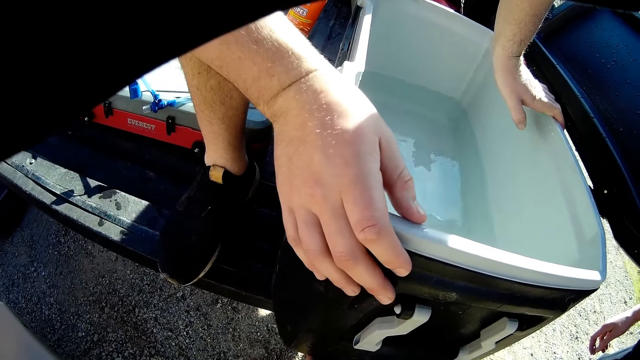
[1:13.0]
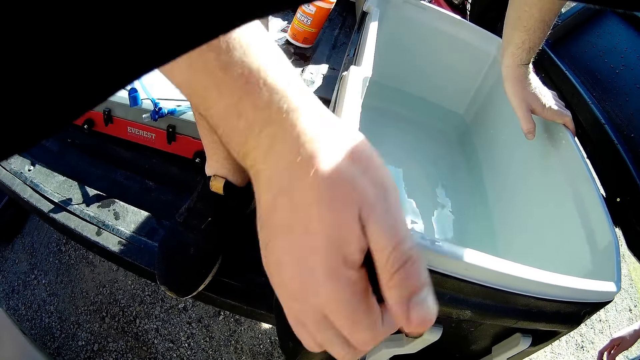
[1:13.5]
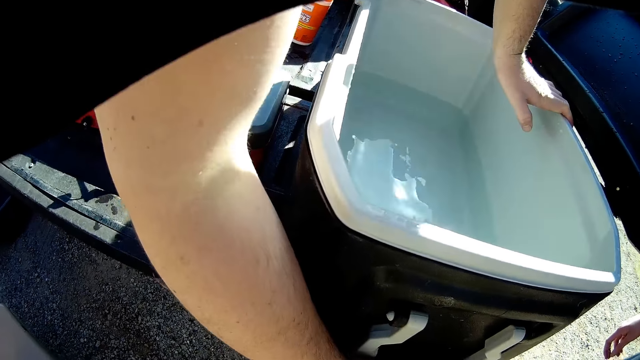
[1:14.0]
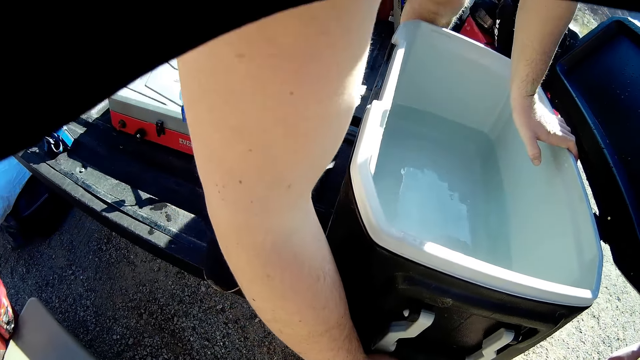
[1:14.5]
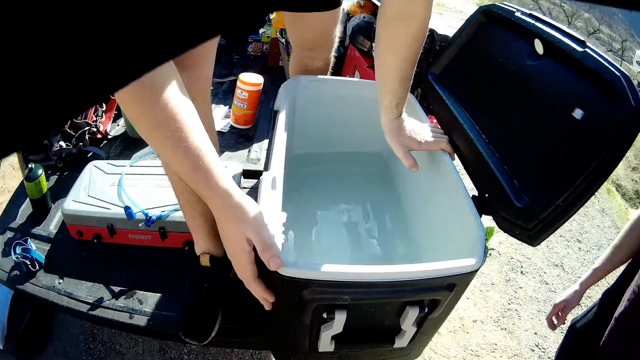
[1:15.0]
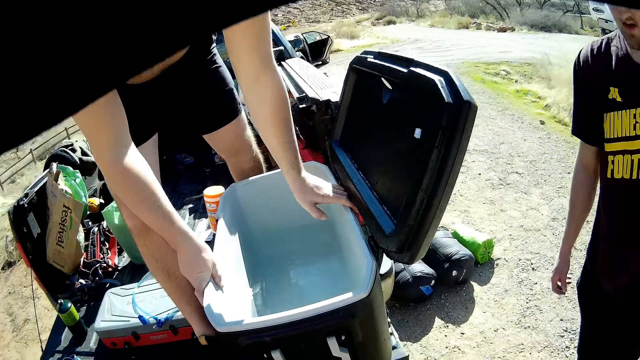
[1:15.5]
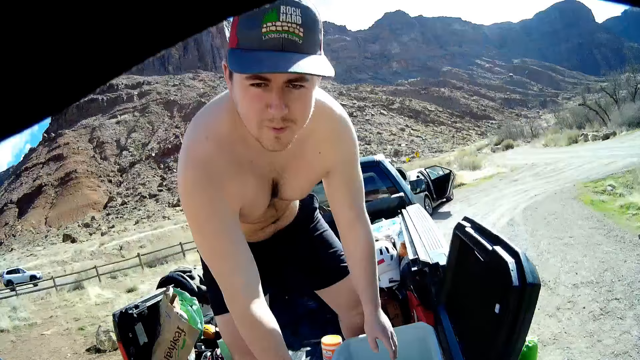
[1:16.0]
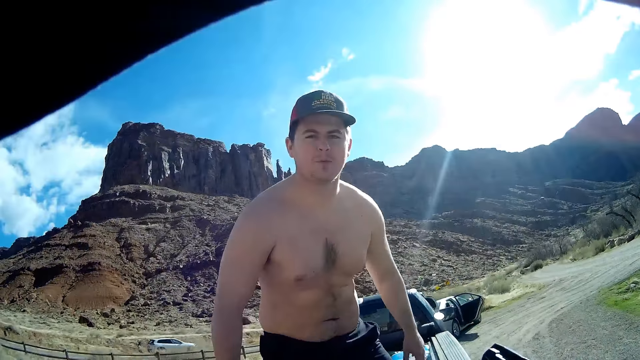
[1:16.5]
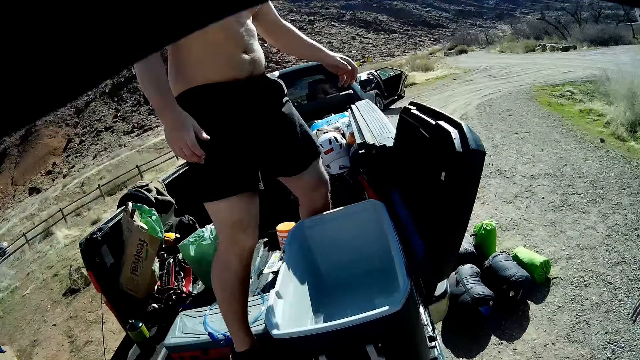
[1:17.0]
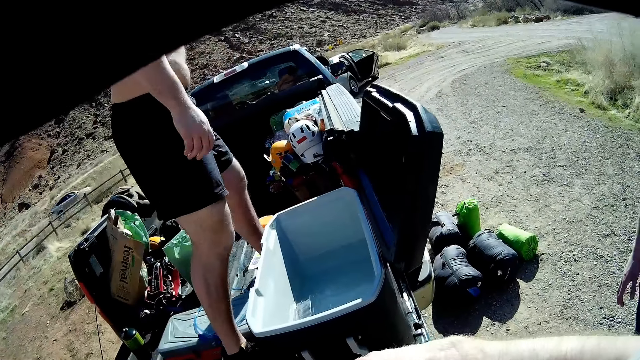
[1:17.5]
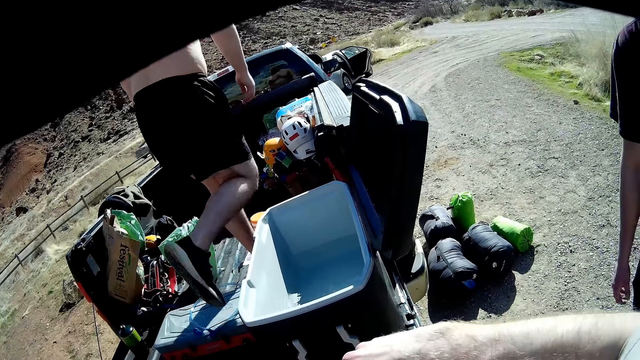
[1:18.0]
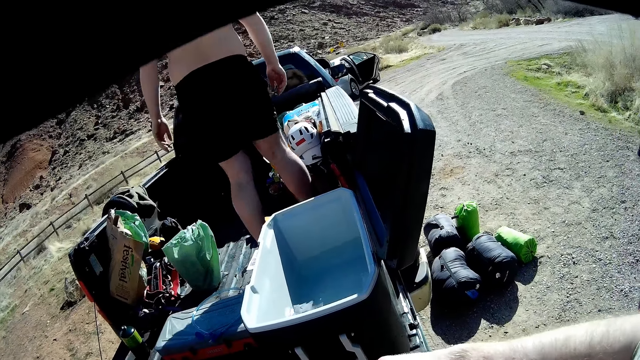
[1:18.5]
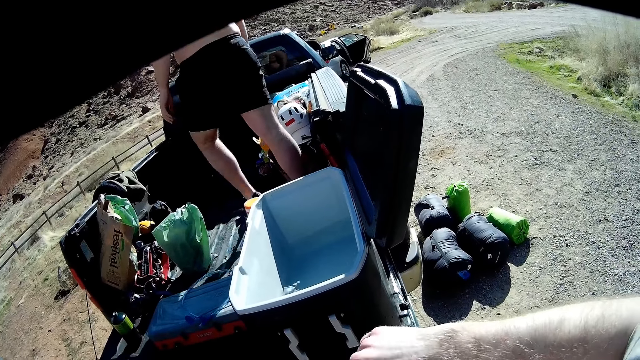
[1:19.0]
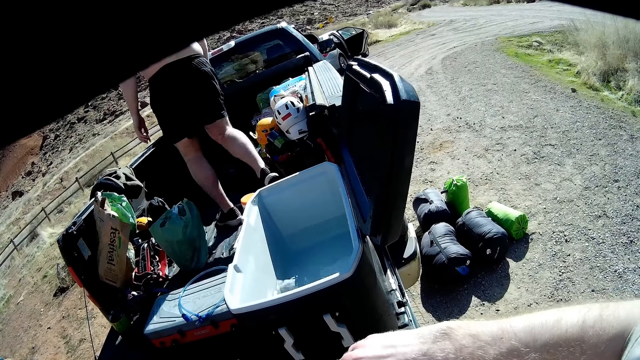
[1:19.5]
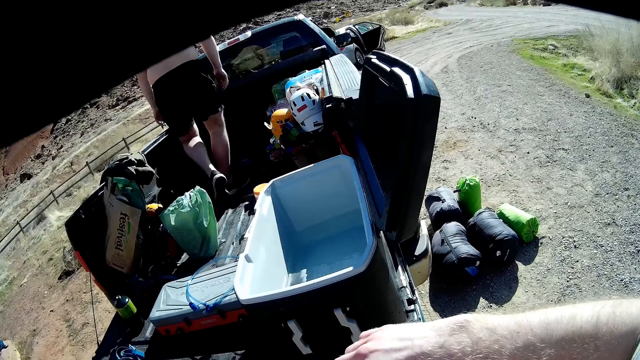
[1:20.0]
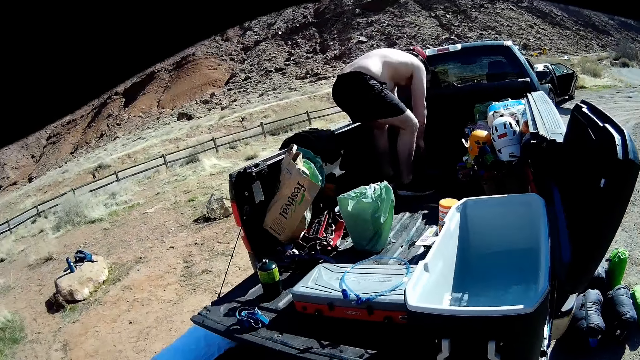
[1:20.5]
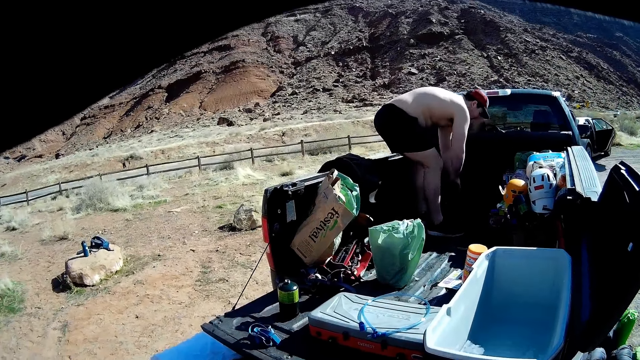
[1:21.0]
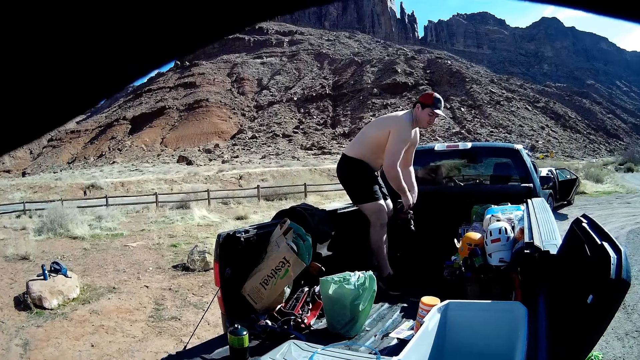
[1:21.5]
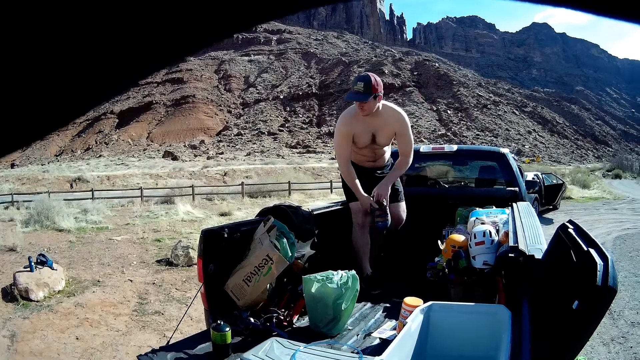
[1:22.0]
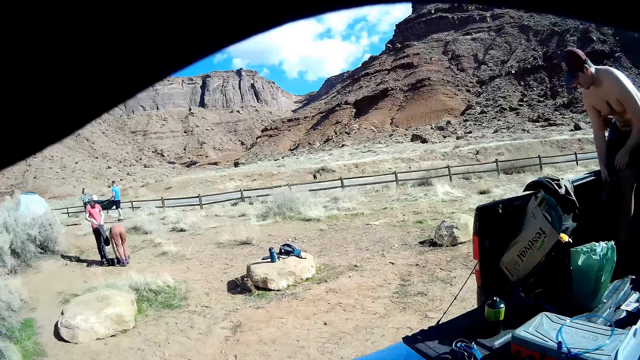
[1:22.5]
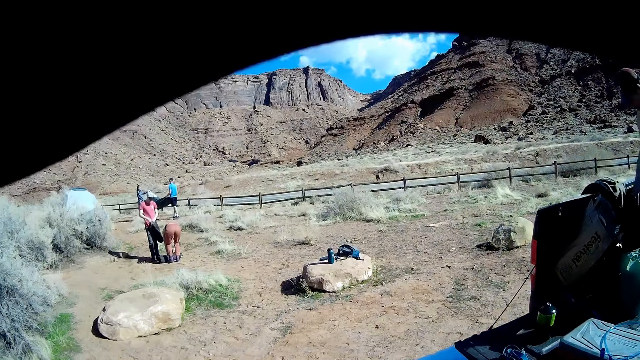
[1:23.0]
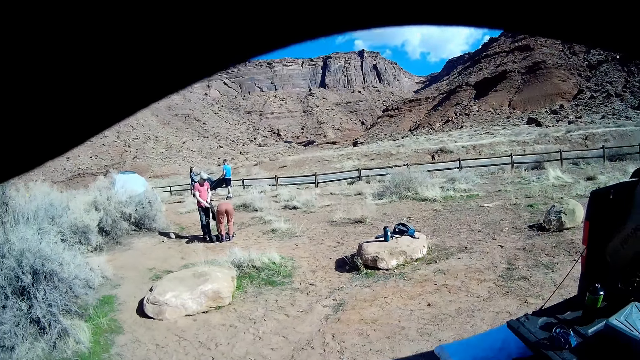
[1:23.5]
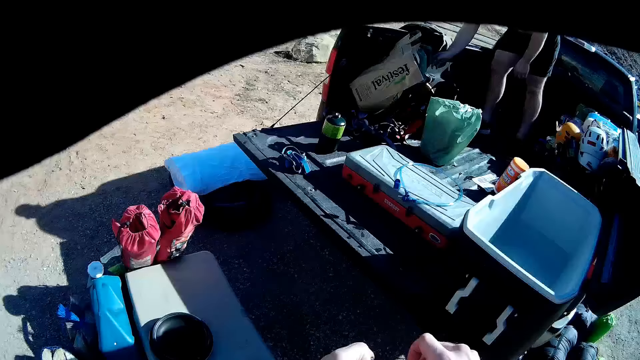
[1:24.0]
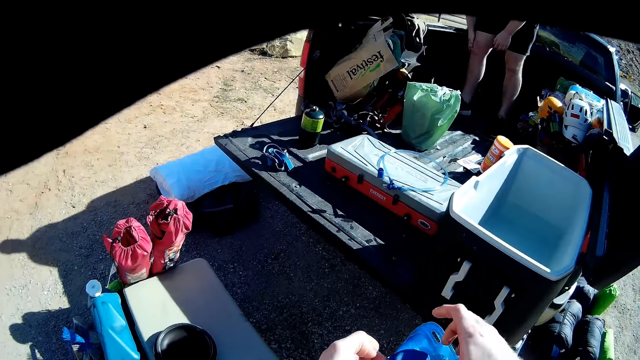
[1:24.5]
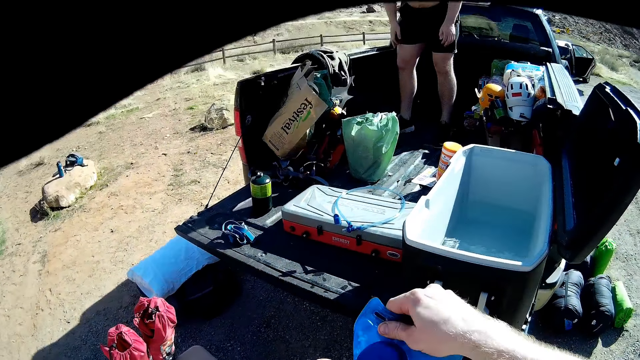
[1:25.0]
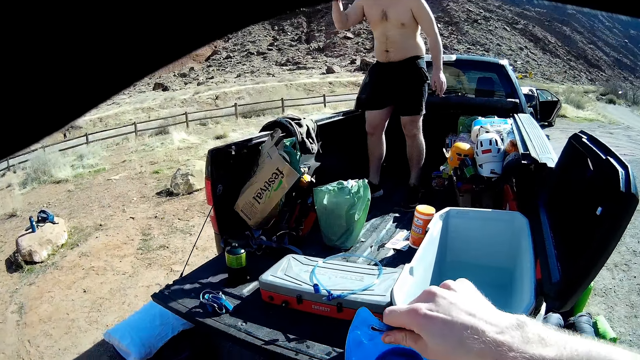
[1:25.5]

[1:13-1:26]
The man interacts with the camera wearer. The man stands on the pickup. The man picks up a pair of shoes from the car trunk with both hands. The man holds the shoes. The camera wearer looks at three other persons. A man and a woman fold another tent together. The camera wearer lifts a plastic bag with his right hand.

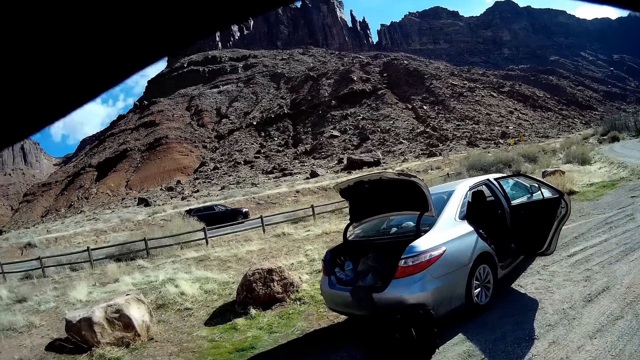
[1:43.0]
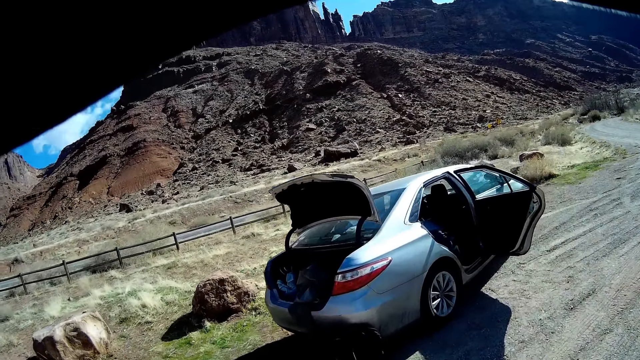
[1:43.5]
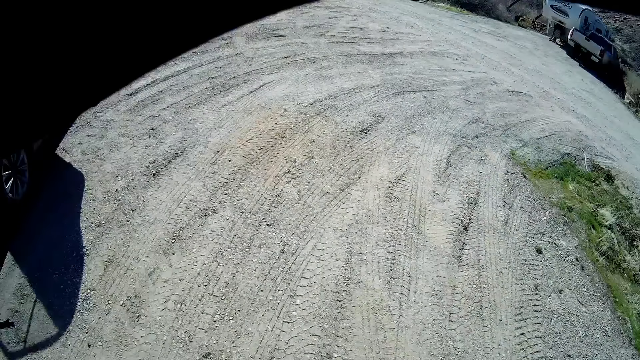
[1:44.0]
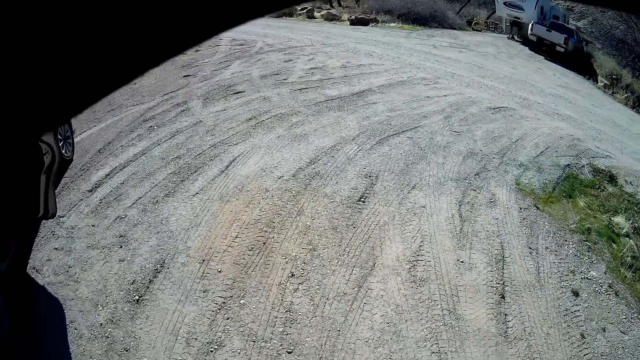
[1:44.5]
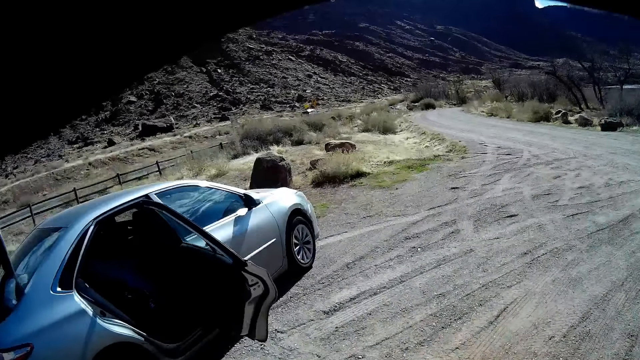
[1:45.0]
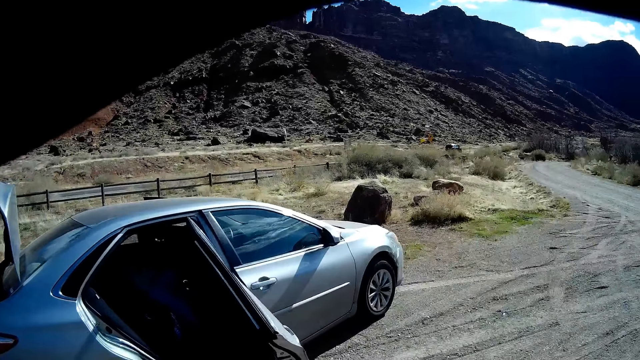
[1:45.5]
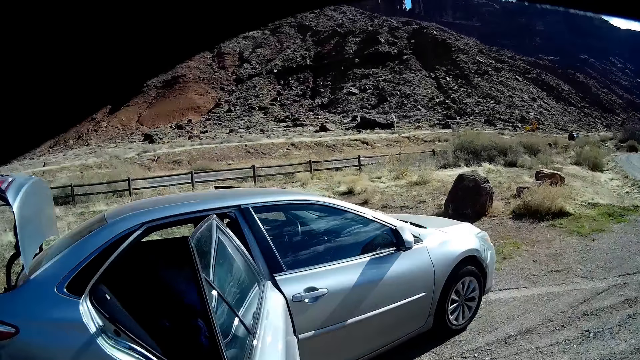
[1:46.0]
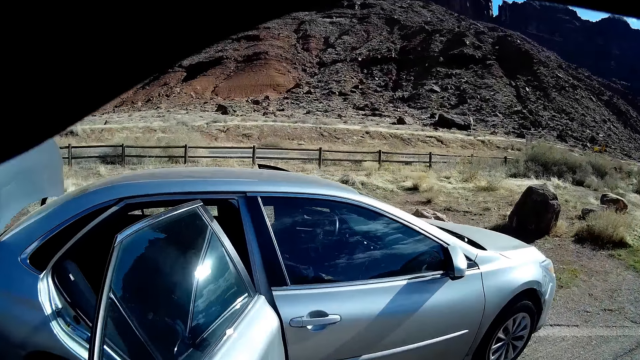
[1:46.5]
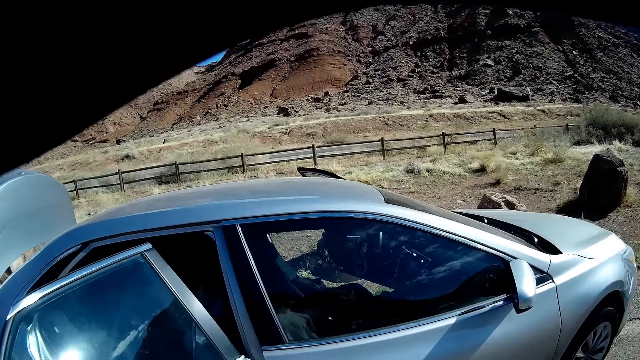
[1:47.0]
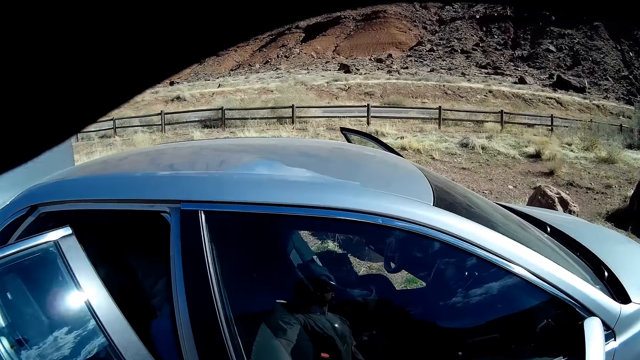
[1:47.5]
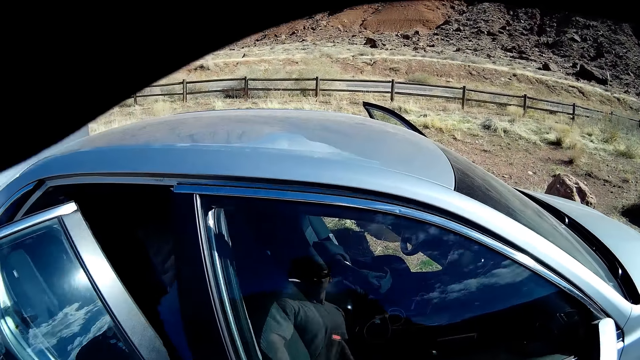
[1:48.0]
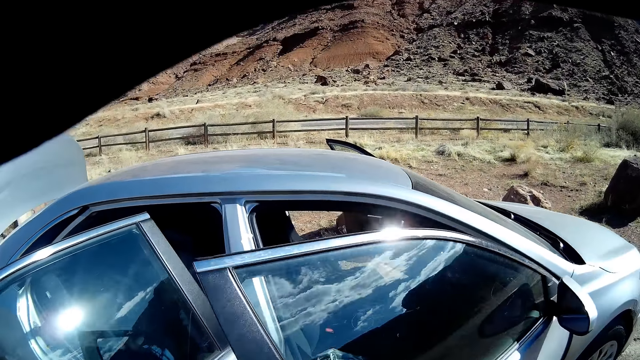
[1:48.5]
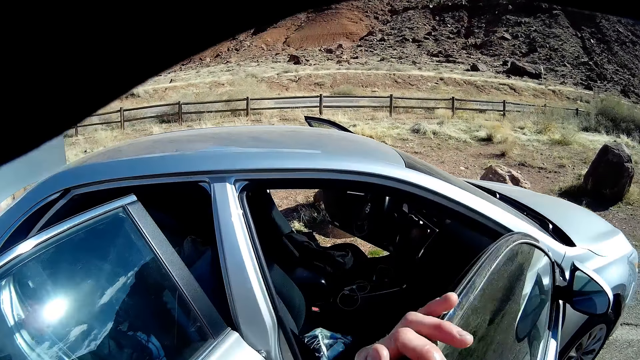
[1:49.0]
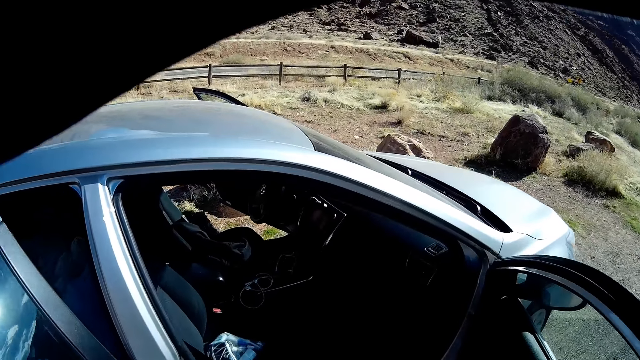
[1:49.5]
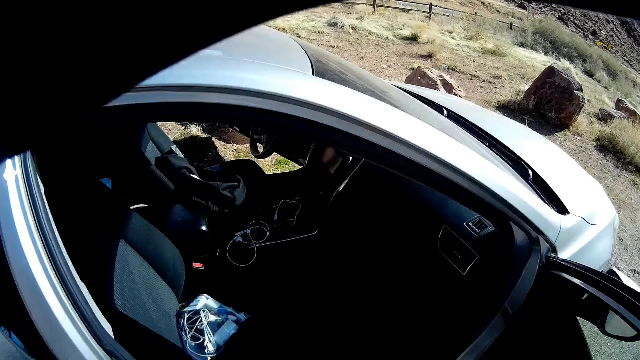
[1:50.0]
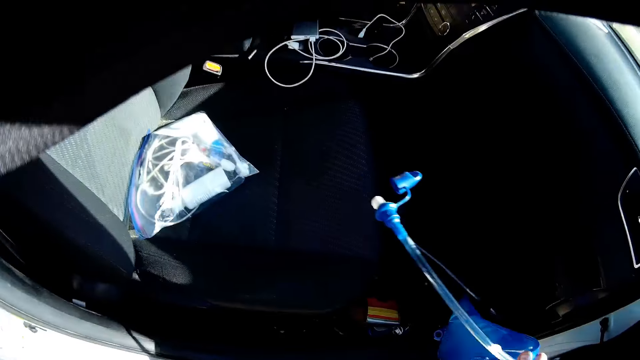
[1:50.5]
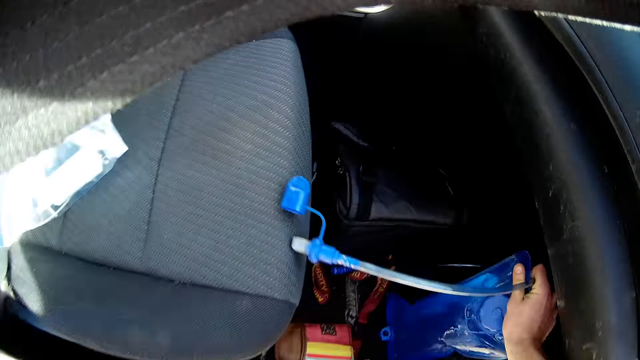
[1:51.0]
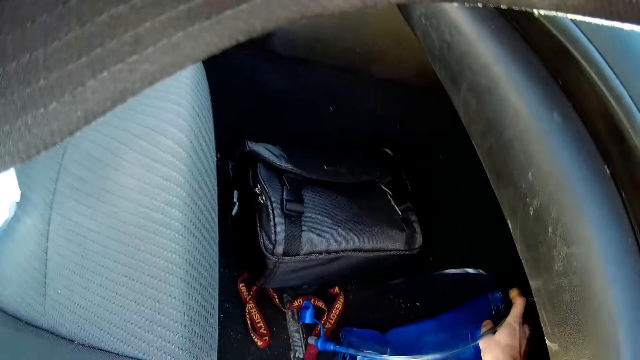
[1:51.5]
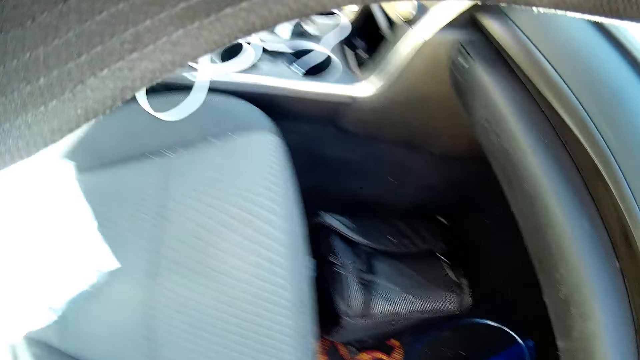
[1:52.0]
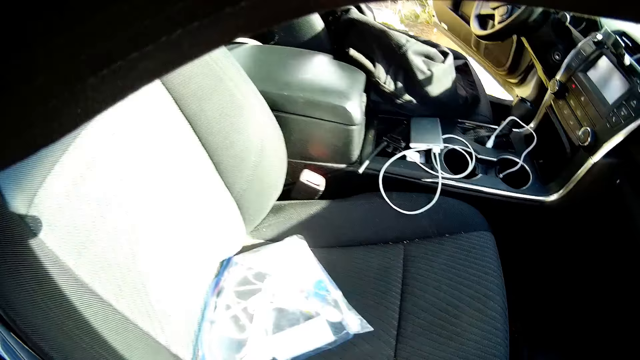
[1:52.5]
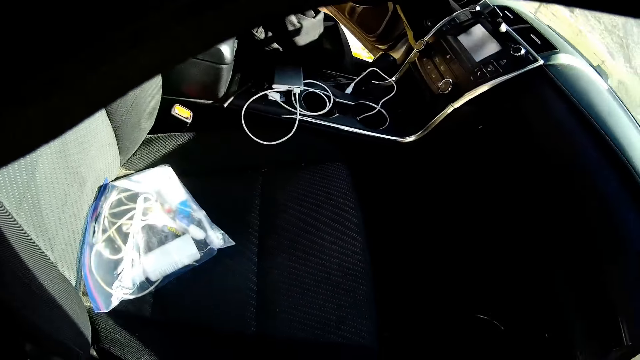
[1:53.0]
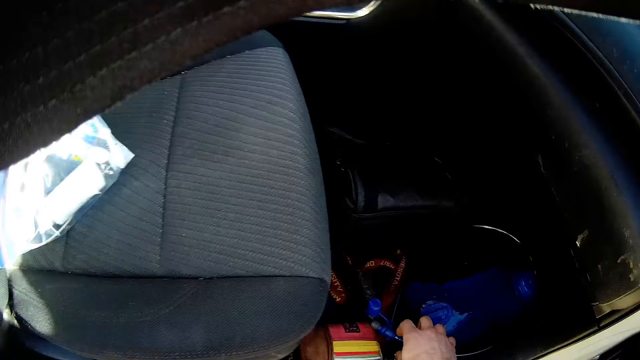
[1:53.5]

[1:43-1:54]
The camera wearer walks towards the car. They look on the road. They open the door of another car. They drop the plastic straw in the car.
